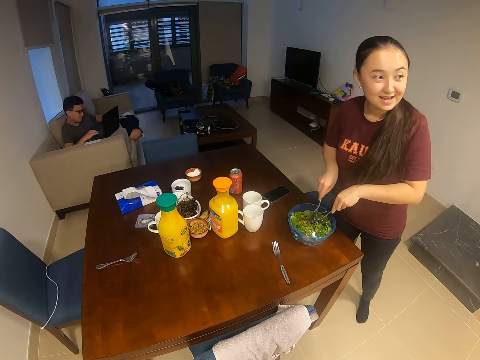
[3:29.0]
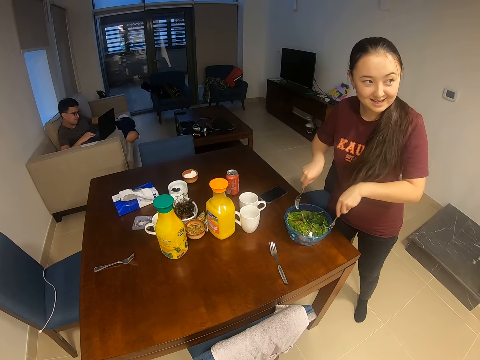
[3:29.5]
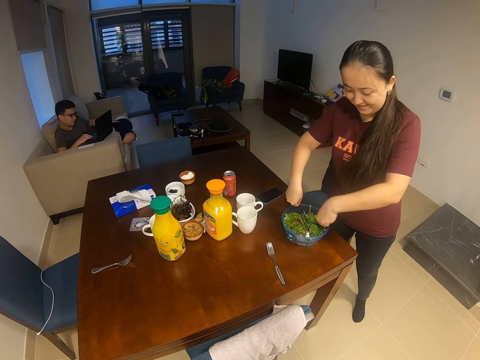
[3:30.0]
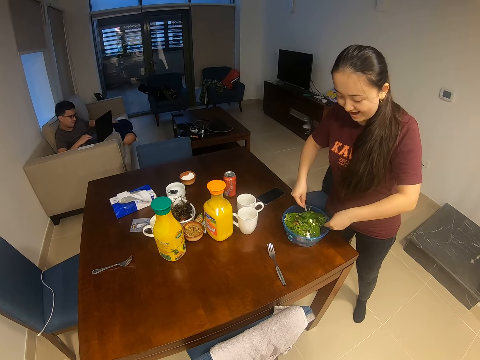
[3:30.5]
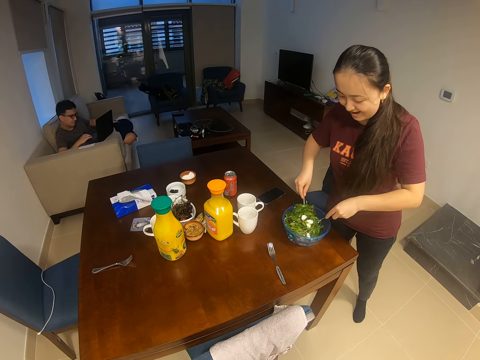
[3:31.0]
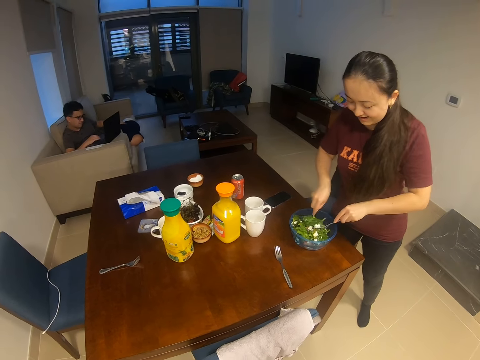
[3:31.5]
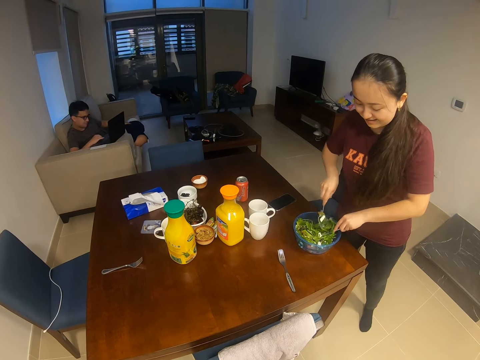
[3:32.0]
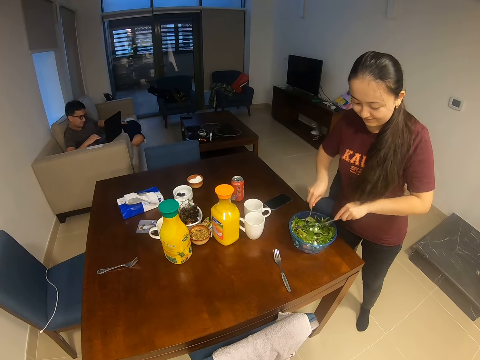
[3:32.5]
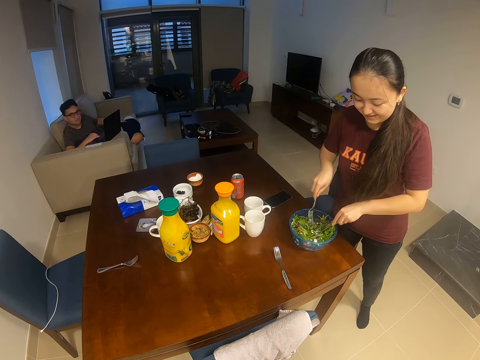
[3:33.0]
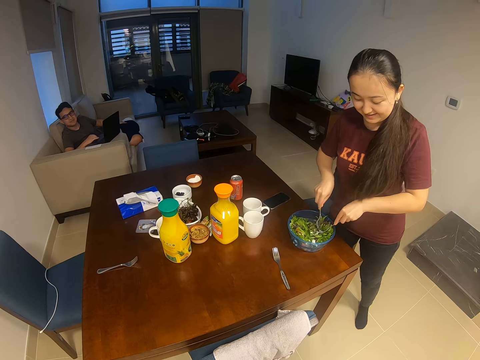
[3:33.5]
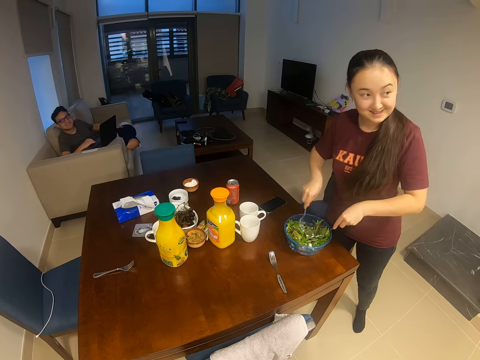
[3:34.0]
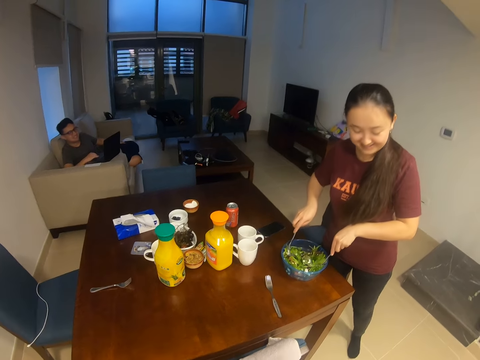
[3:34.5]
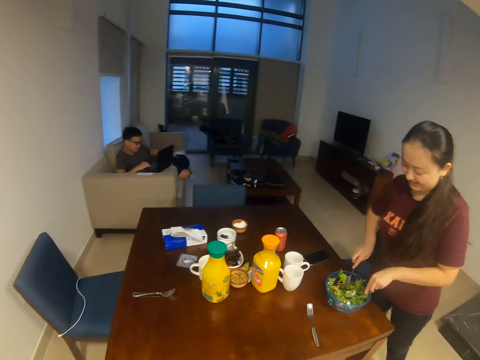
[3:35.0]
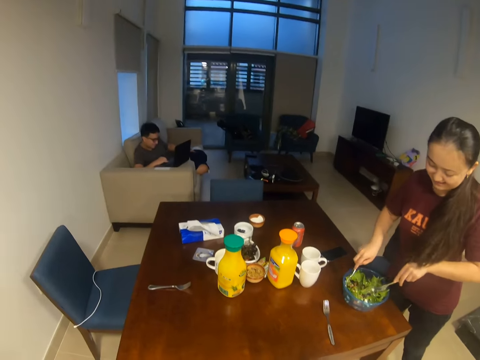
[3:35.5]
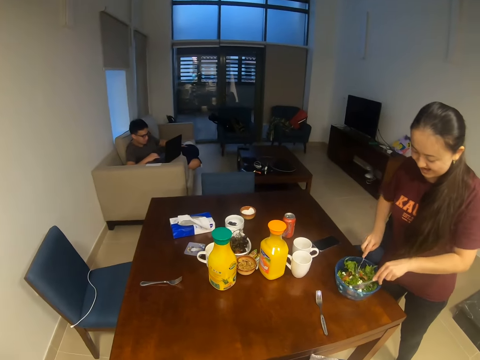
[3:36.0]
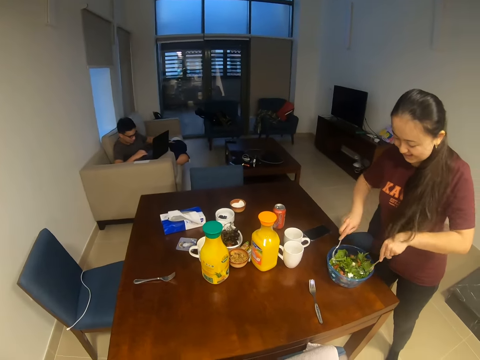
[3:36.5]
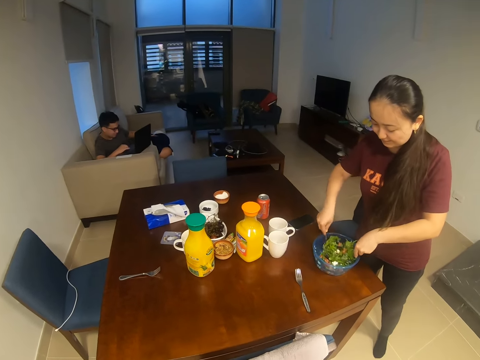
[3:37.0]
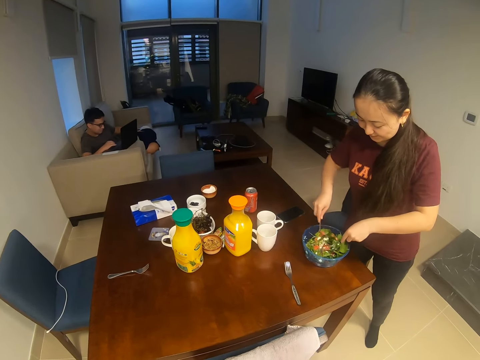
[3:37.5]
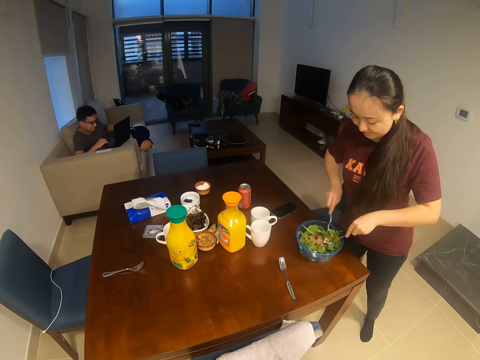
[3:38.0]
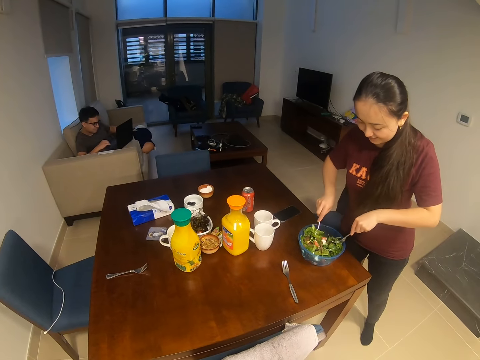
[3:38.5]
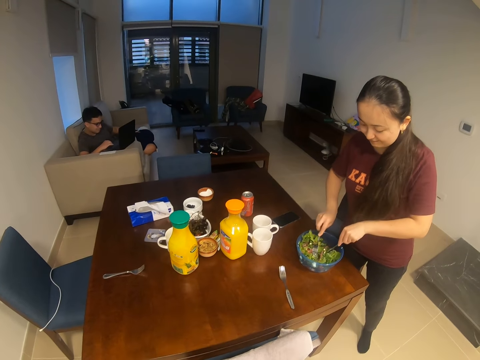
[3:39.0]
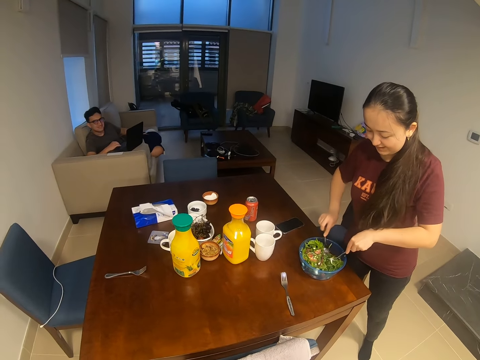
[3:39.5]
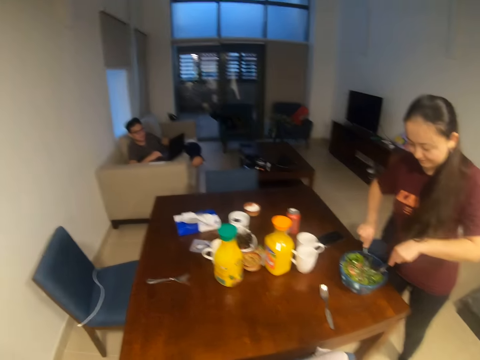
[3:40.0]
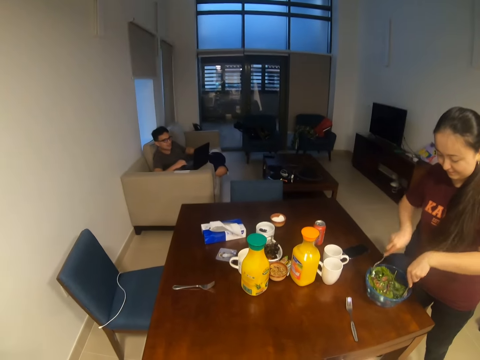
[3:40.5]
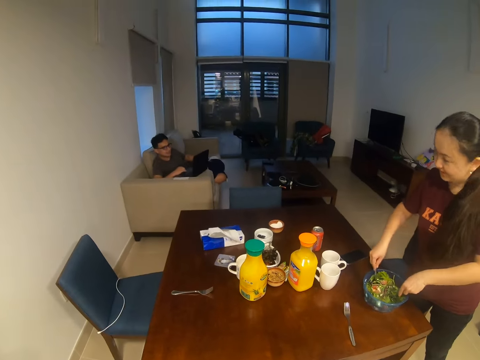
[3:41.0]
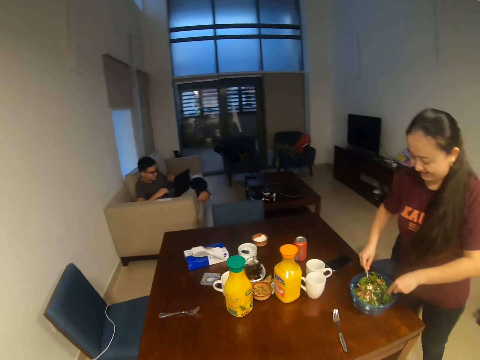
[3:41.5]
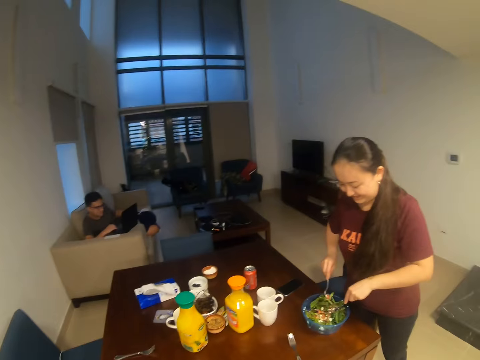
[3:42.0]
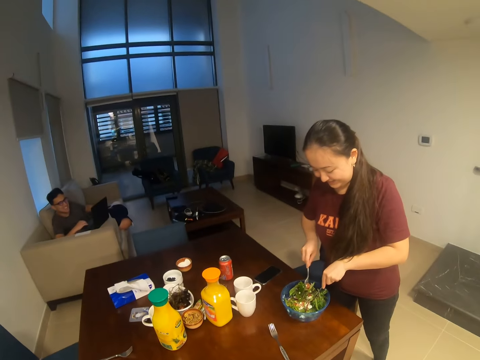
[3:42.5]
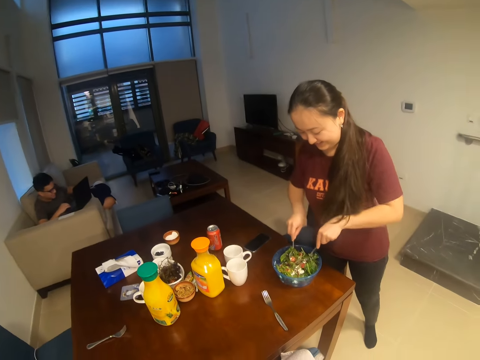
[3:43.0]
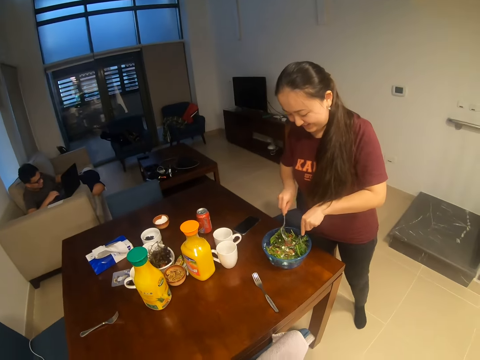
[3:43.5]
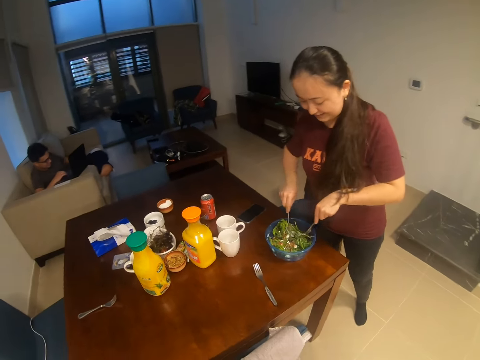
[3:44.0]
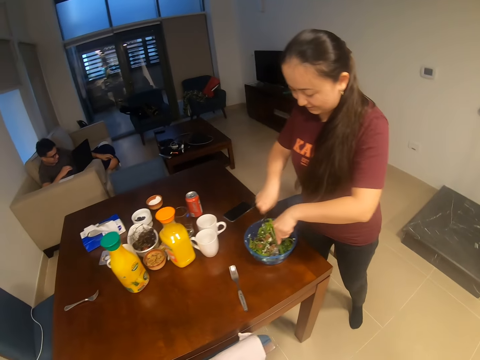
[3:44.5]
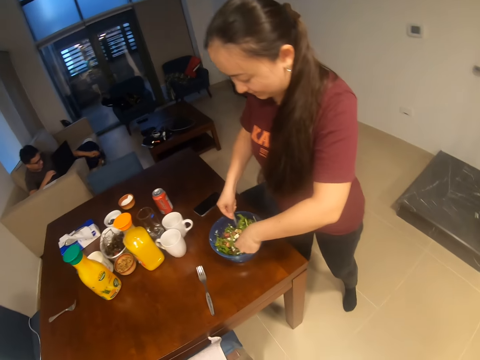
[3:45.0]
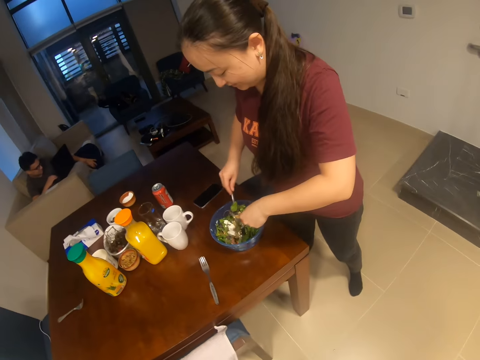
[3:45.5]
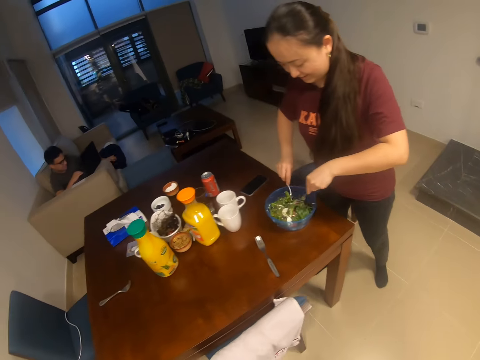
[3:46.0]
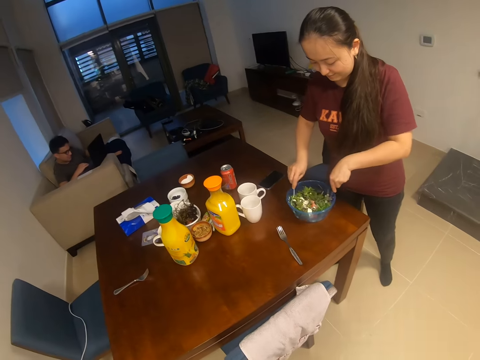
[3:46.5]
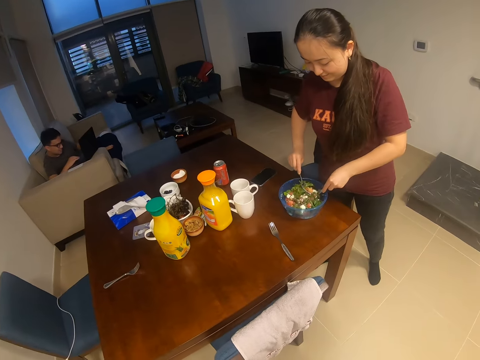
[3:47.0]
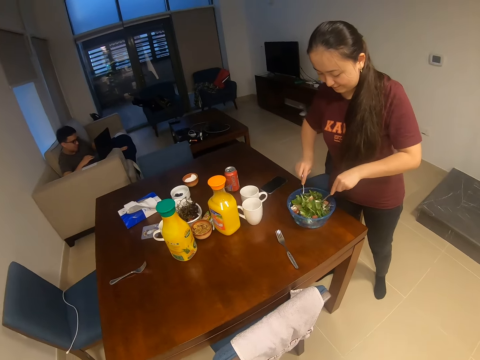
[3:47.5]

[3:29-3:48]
A woman dialogues with another woman. The camera wearer stands in the house. They dialogue with a man. The other woman converses with the man. The other woman mixes the salad.

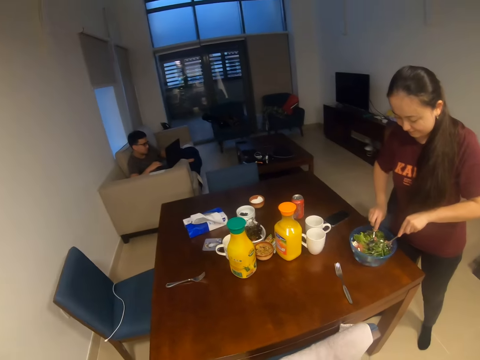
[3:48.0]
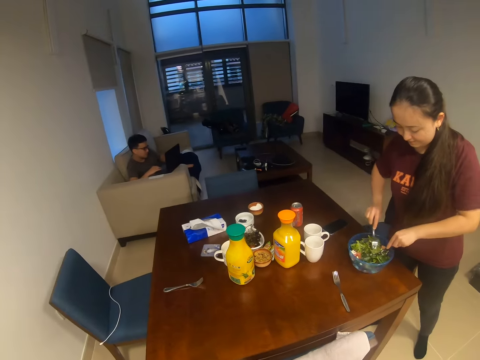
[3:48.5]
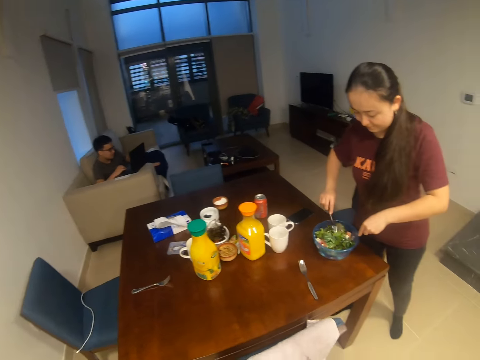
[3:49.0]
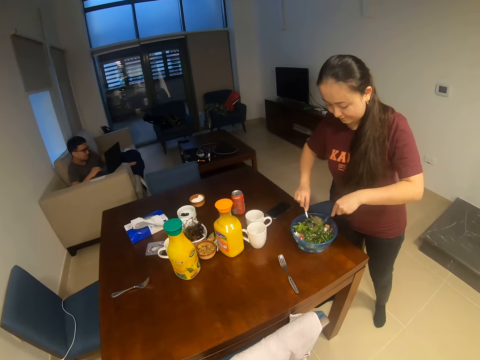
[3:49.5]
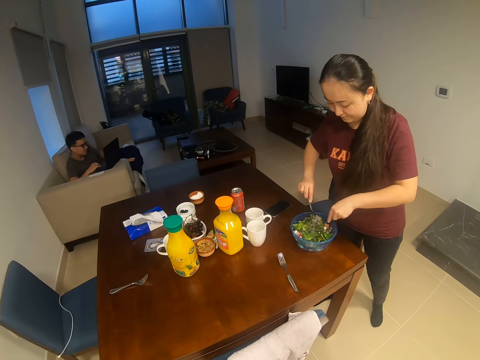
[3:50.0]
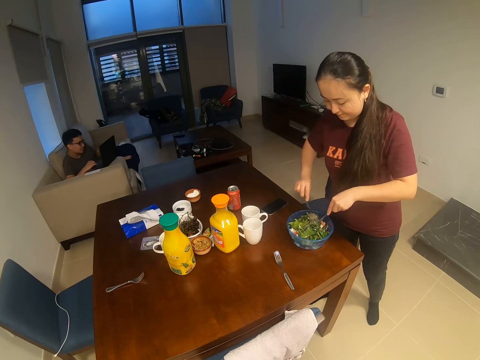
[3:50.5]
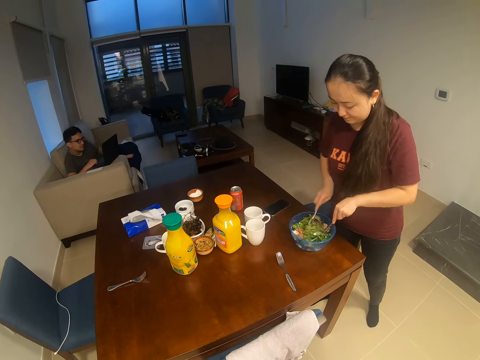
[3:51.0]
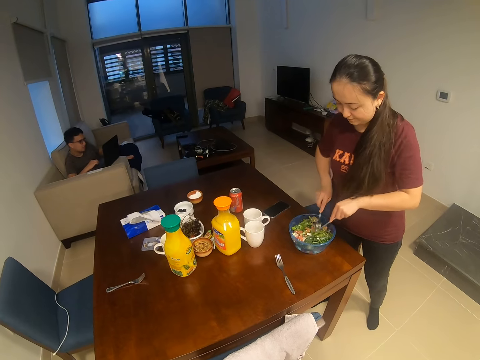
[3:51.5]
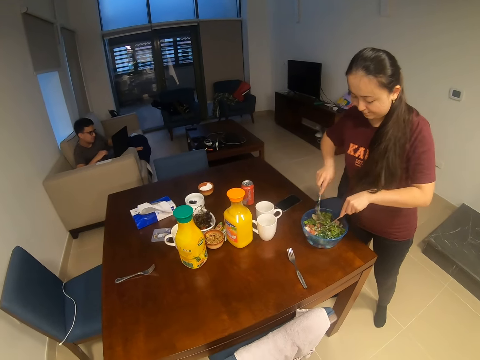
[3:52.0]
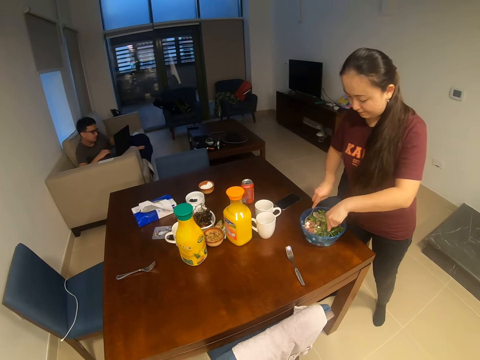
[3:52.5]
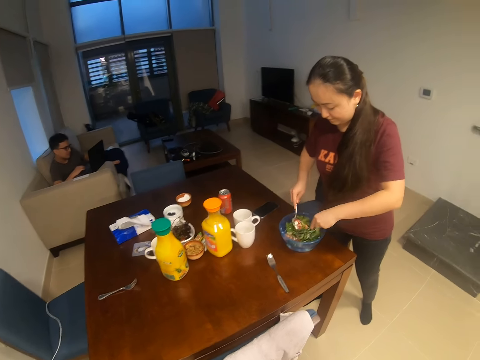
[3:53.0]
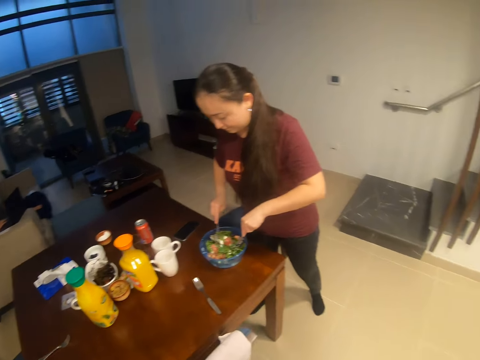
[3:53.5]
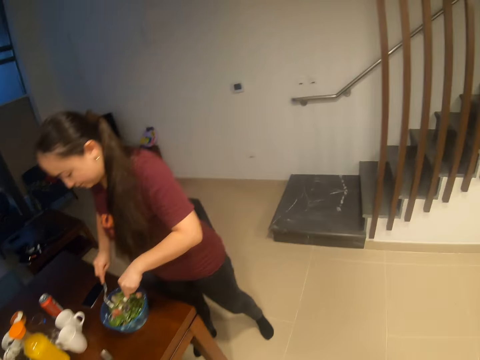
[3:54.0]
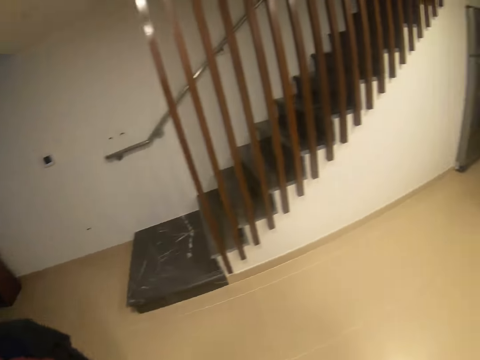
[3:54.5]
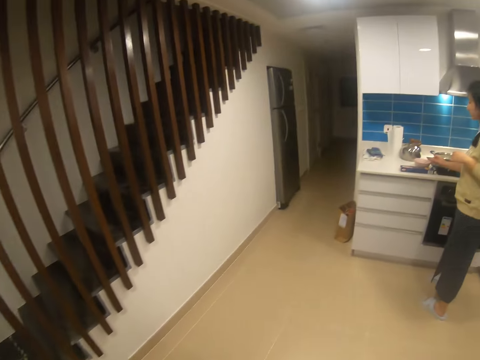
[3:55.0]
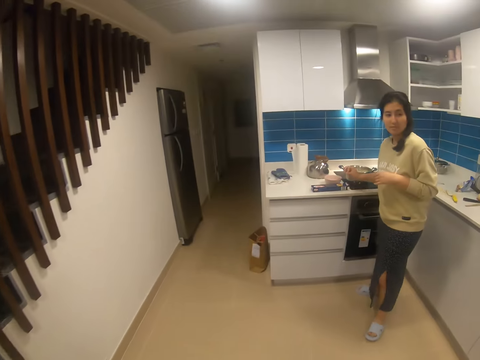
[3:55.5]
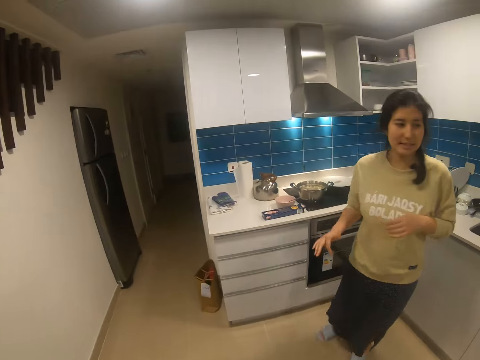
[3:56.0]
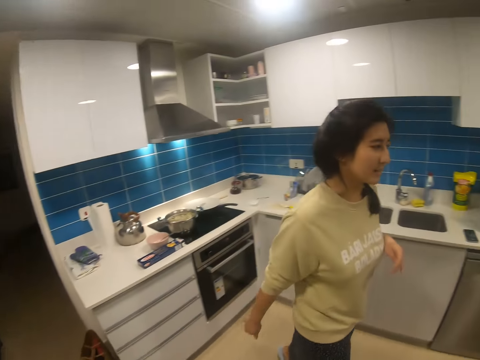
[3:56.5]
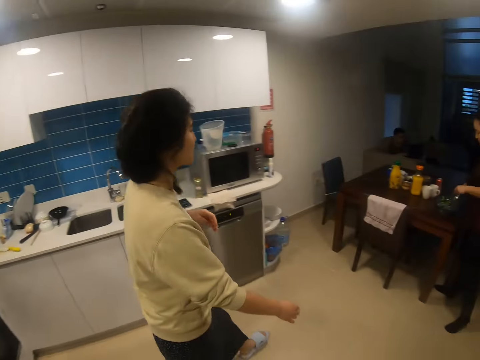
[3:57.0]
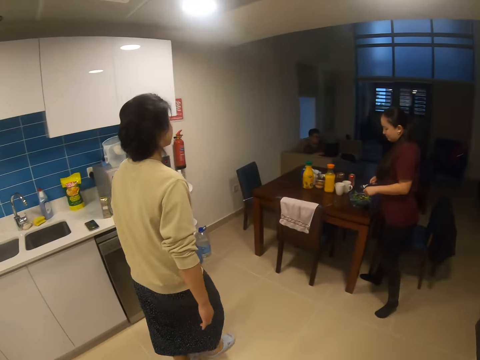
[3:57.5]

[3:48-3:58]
The camera wearer dialogues with a woman. They walk in the house. Another woman walks in the house.
